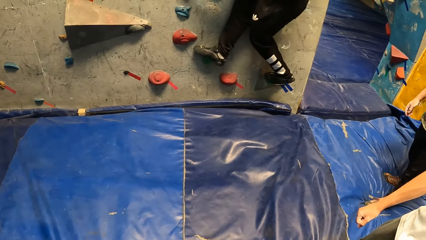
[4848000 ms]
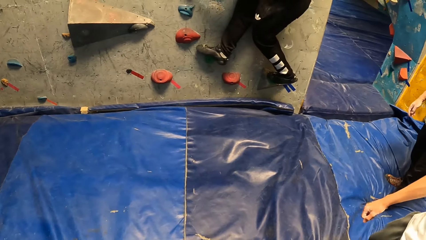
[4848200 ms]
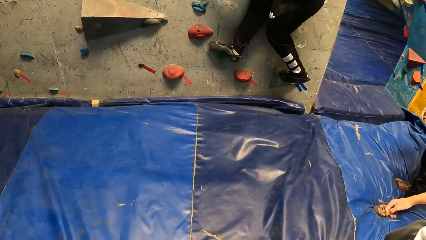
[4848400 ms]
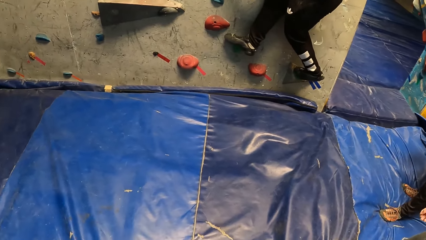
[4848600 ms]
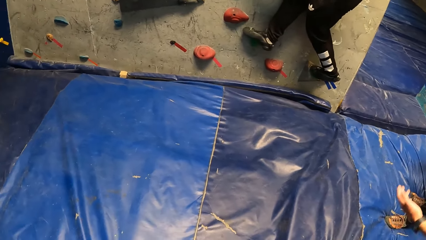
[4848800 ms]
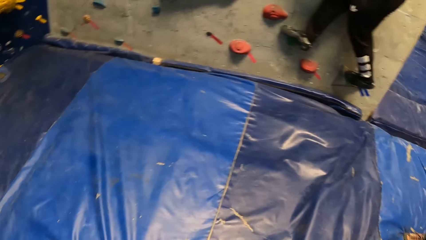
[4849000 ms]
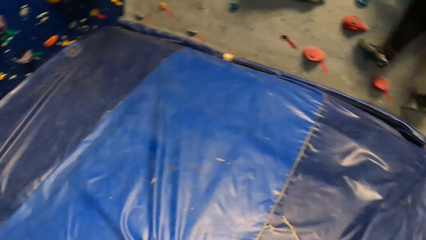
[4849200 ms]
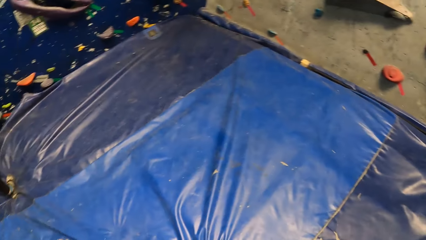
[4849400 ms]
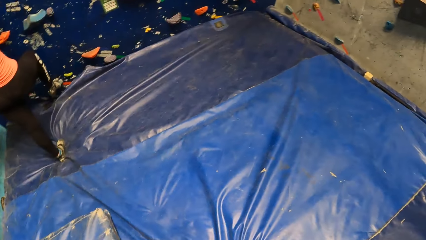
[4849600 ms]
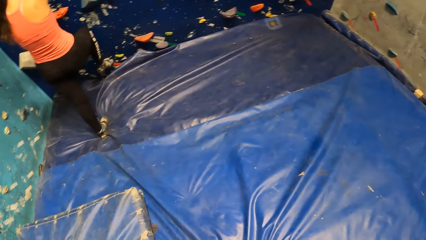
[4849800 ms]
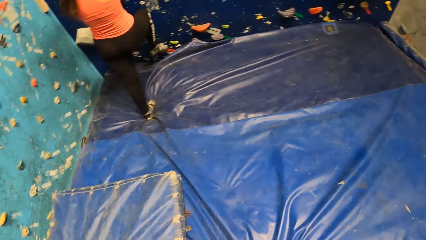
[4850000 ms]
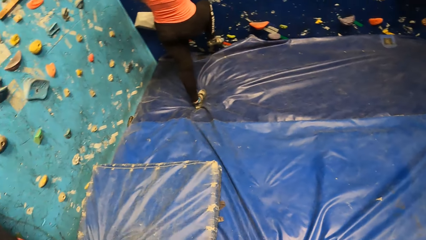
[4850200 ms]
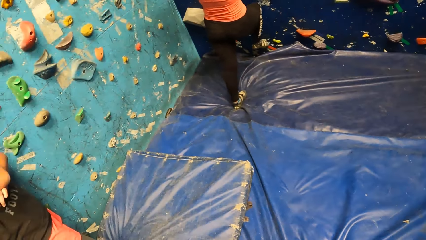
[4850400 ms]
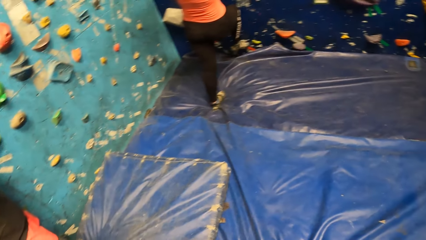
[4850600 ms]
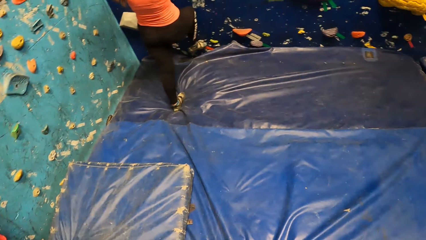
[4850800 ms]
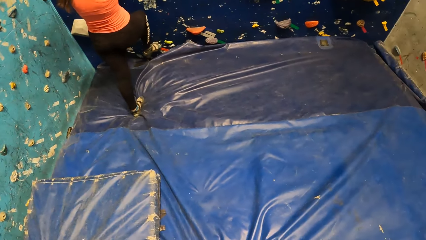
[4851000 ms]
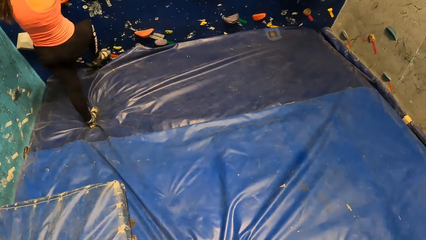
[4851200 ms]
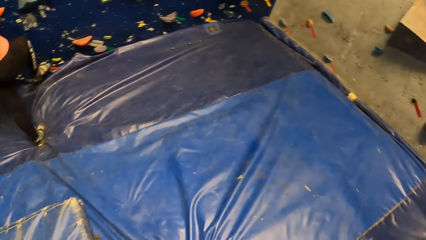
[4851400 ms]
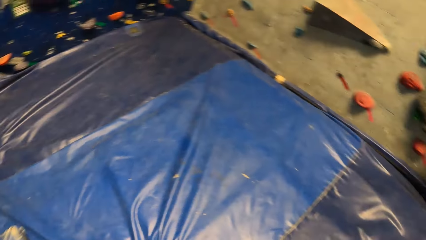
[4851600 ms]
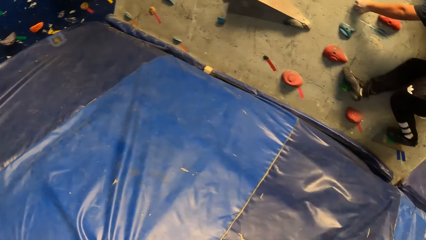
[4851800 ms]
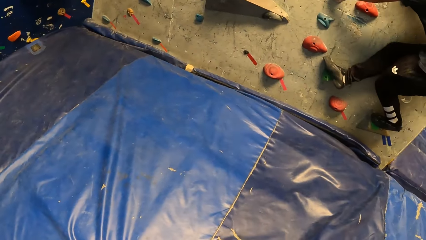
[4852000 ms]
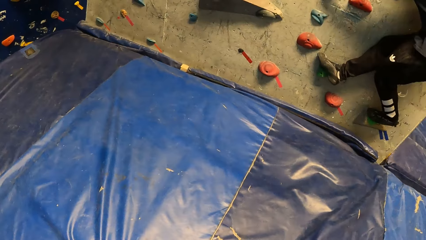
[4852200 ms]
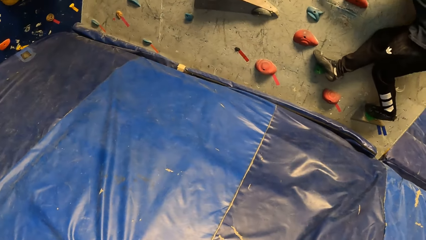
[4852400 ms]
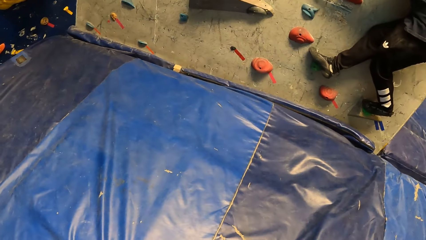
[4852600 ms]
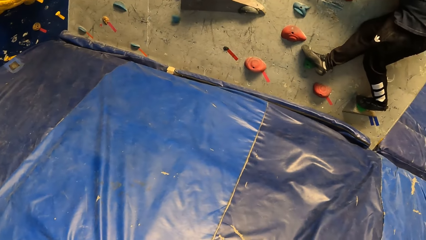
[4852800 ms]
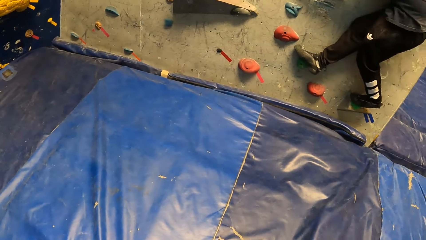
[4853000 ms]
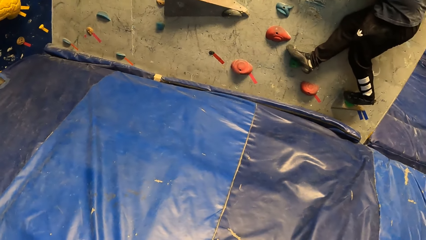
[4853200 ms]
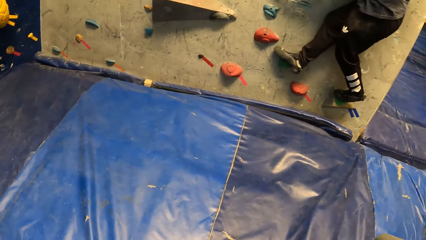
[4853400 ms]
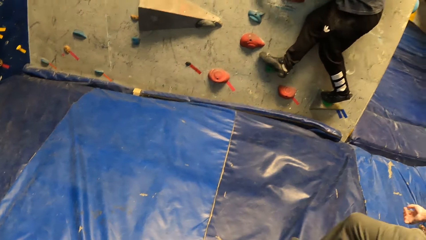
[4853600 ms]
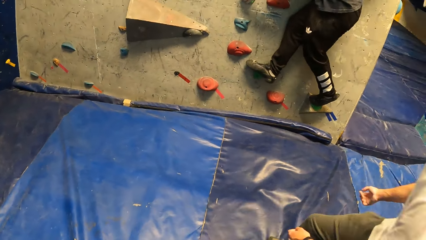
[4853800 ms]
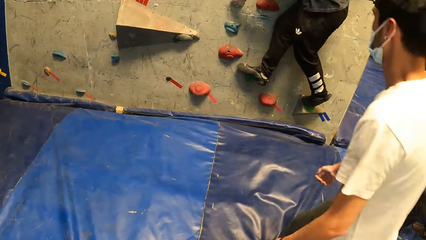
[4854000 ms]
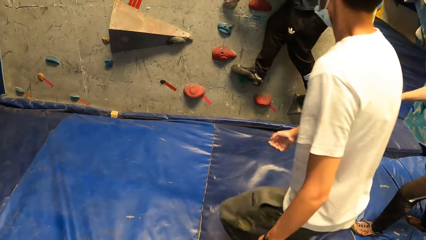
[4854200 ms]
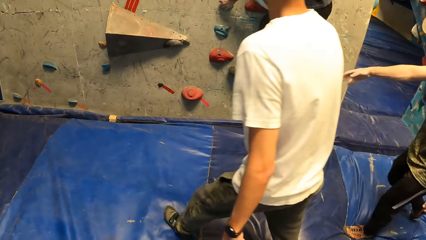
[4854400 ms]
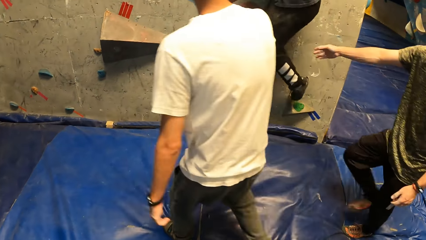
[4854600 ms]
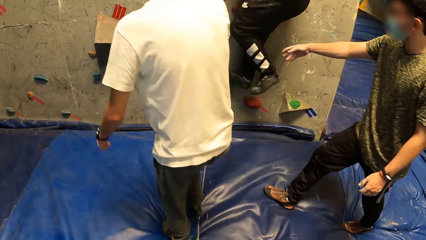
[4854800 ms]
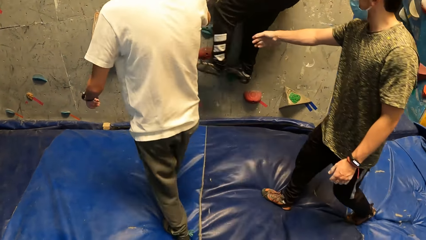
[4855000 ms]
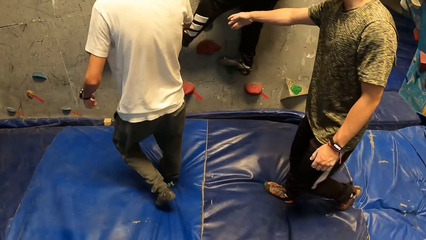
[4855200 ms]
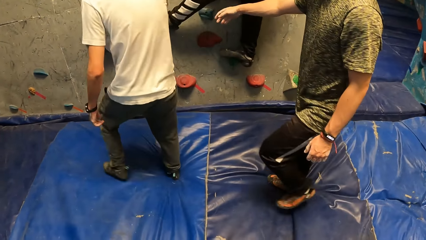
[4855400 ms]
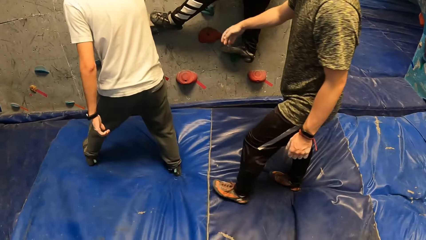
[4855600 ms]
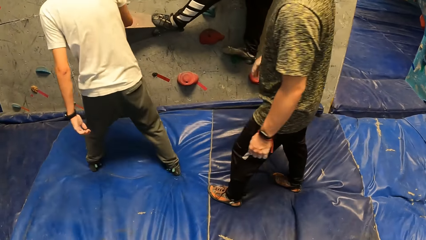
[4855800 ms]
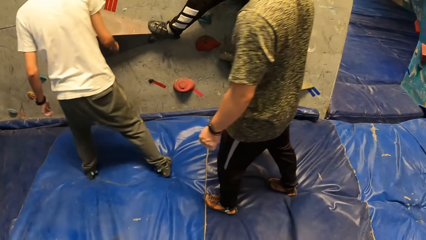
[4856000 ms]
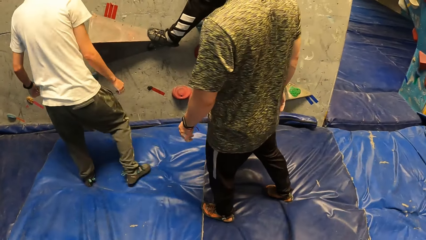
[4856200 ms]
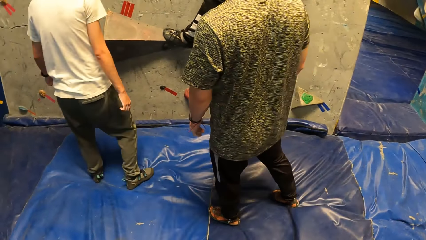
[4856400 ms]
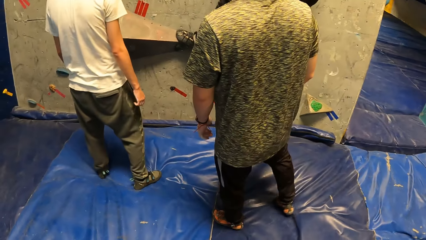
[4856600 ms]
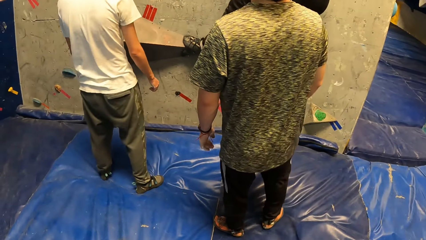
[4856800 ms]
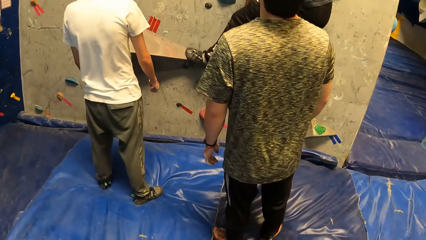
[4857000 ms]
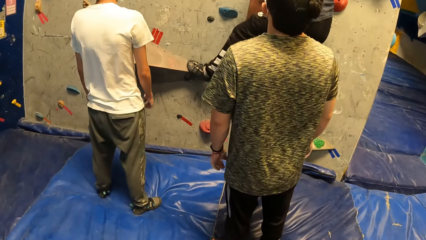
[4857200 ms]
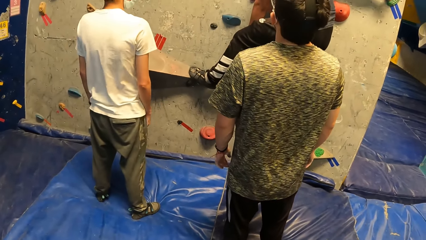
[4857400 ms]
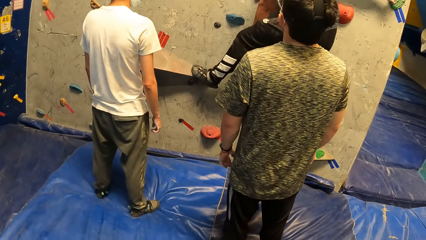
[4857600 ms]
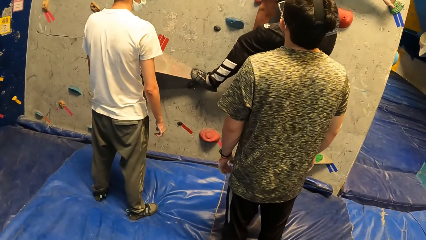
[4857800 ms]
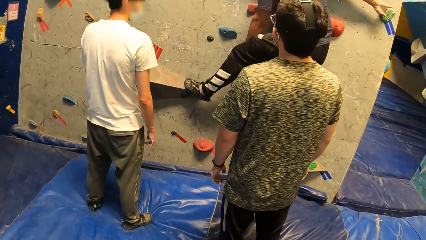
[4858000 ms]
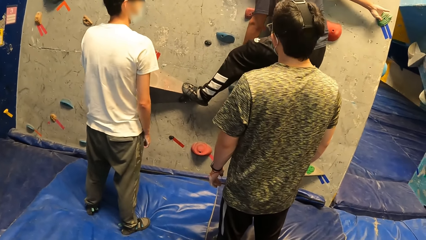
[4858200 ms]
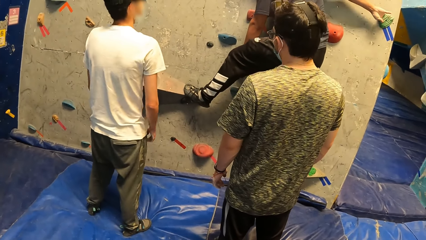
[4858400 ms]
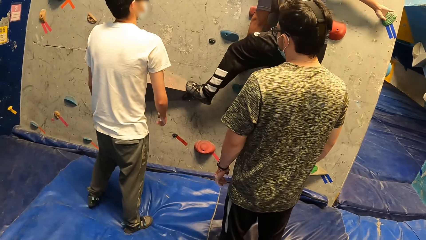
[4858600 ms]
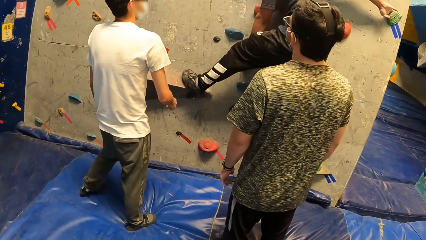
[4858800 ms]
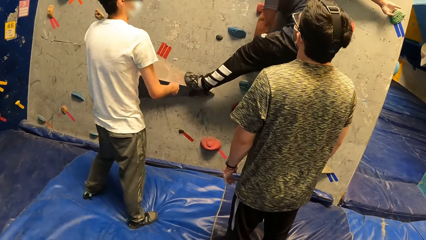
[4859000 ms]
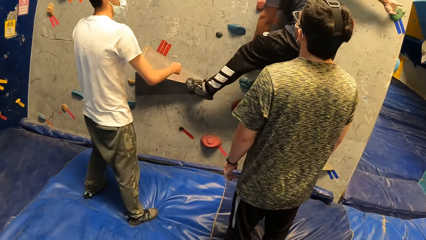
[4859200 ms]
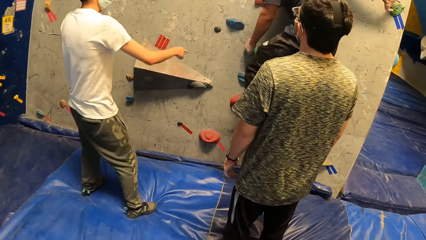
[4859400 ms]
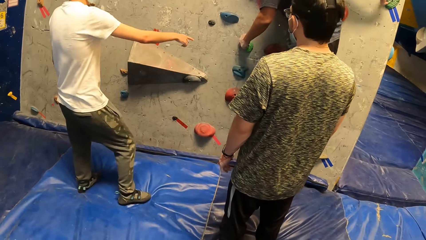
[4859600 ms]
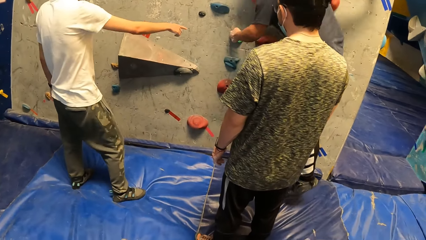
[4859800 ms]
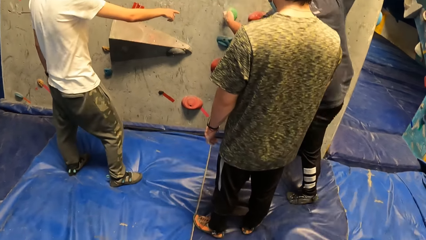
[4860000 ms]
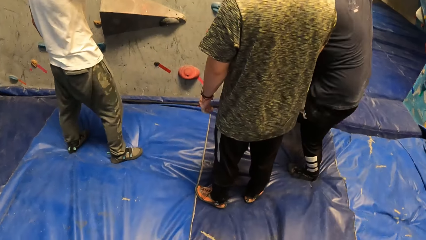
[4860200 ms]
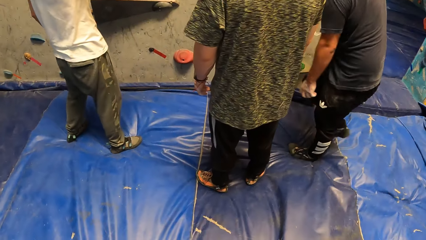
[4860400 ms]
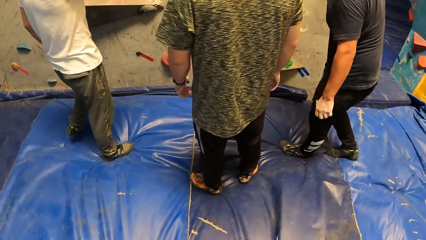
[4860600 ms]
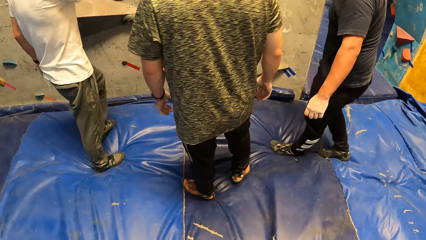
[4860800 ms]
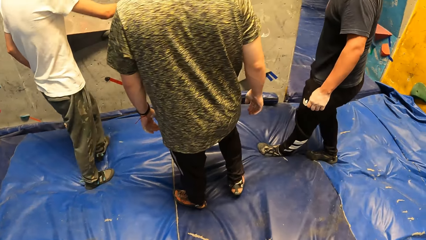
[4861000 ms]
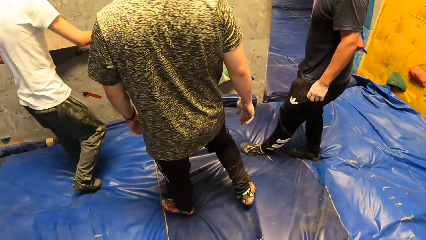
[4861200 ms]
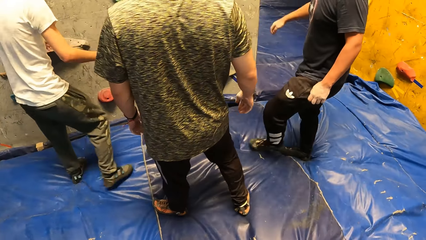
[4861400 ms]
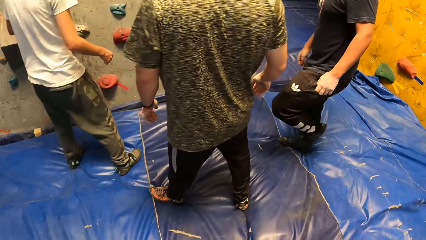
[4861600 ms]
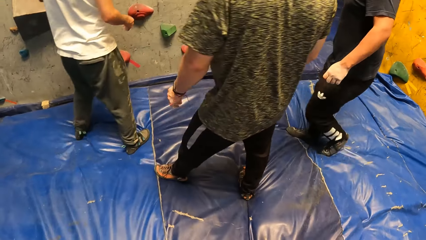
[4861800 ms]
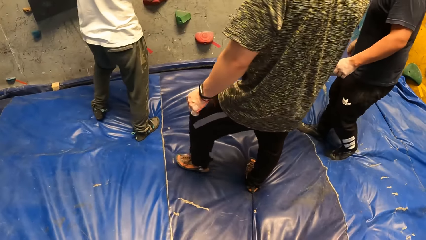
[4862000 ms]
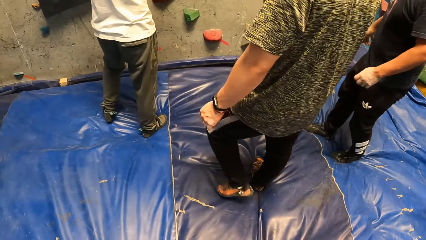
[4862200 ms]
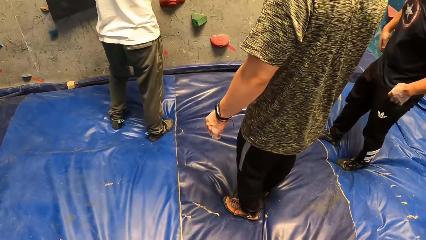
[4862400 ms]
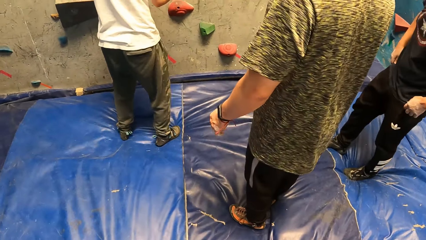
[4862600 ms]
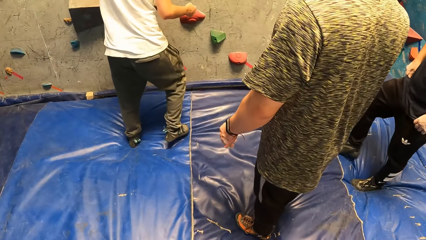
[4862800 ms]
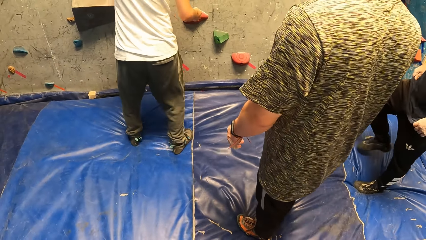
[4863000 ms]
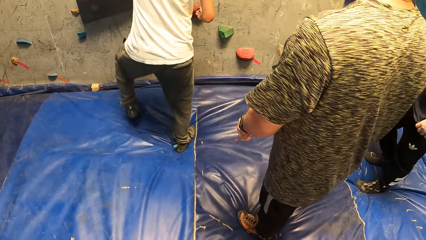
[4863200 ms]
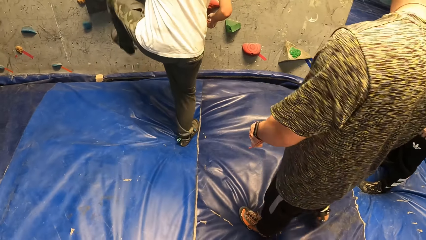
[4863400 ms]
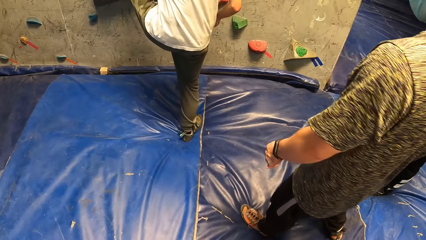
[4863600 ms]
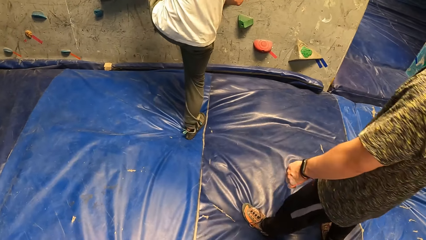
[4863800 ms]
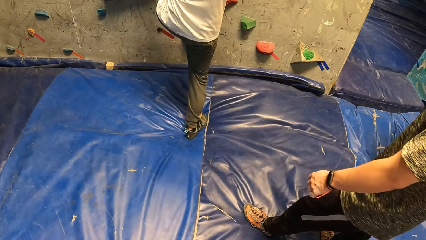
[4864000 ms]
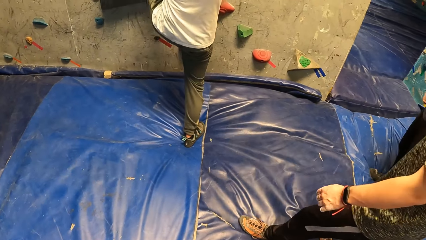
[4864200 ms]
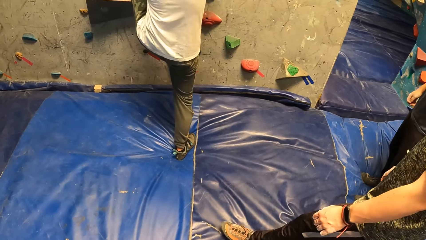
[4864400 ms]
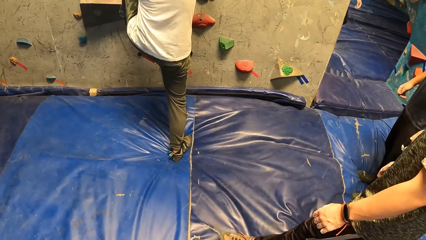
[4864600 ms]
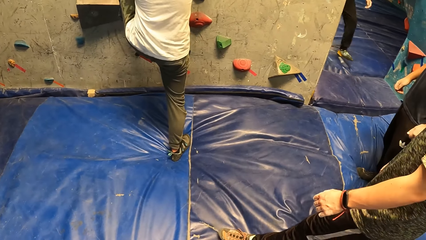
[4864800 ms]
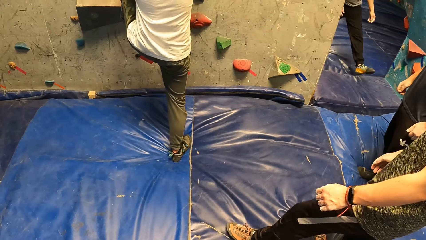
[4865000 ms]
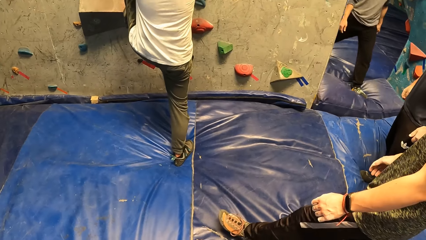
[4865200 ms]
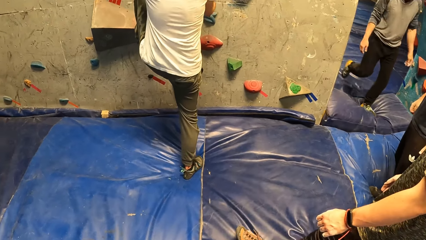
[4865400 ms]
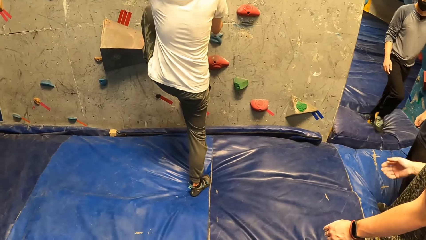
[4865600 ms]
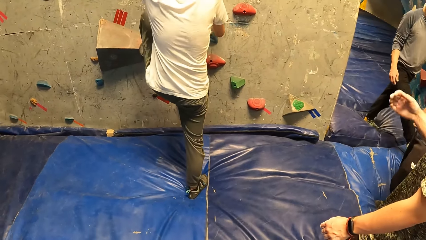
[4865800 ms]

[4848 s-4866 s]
The camera wearer looks around the room. A woman climbs the wall. A person walks towards the climbing wall. Another person walks towards the climbing wall. The camera wearer stares at a man on the climbing wall. The man lands on the crash pad with both his legs. The man steps down from the climbing wall. The first person puts his left leg on the wall. Another person walks inside the room.
